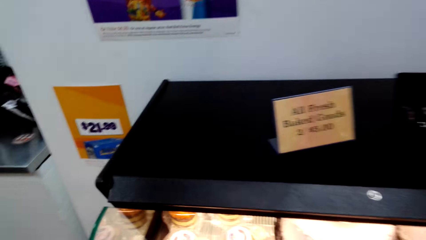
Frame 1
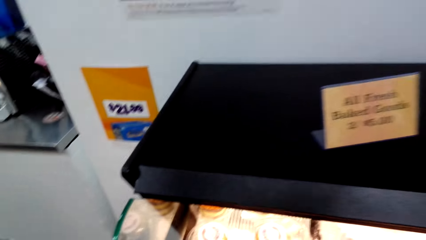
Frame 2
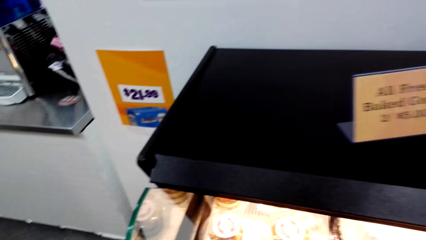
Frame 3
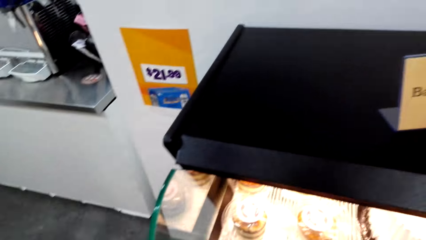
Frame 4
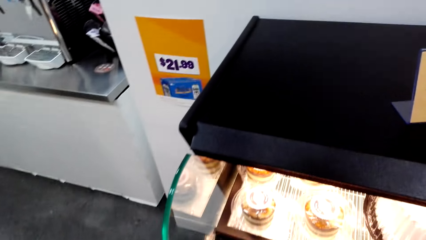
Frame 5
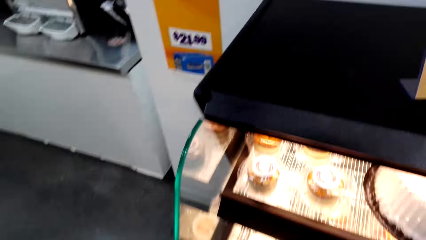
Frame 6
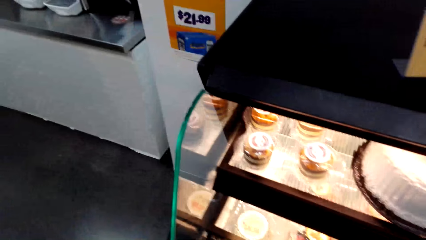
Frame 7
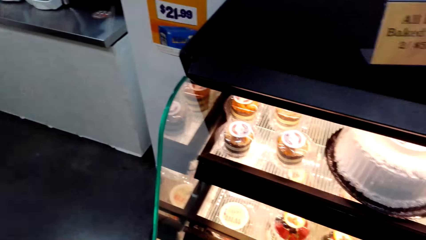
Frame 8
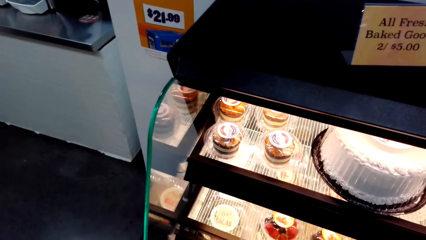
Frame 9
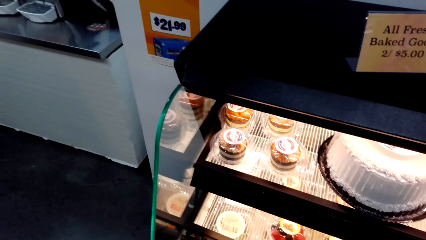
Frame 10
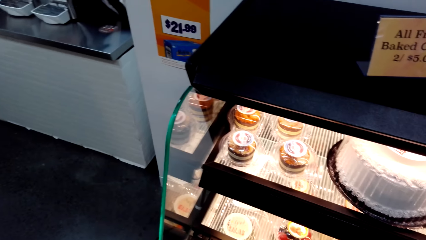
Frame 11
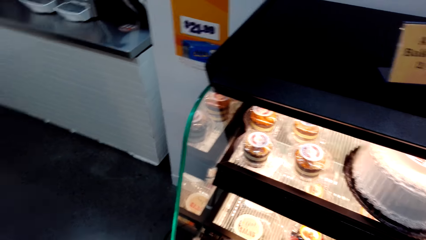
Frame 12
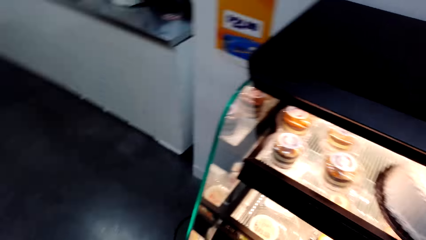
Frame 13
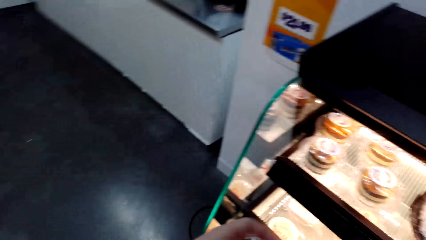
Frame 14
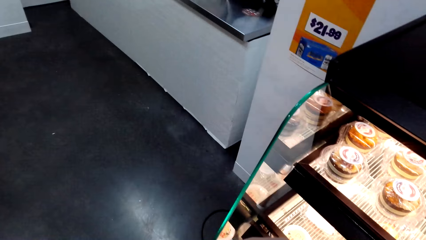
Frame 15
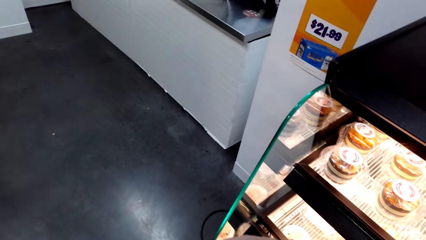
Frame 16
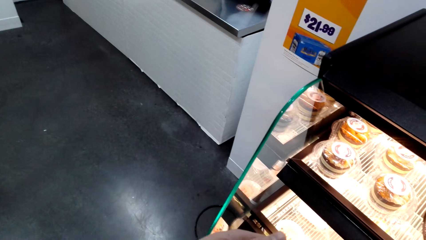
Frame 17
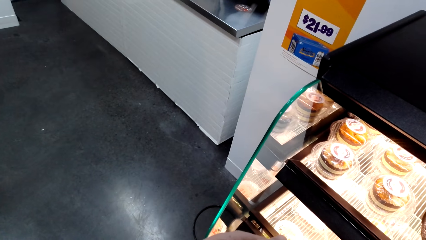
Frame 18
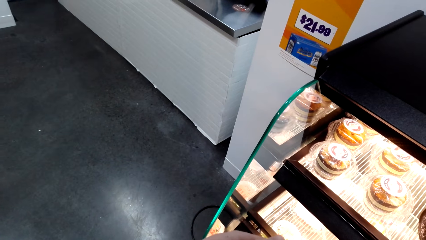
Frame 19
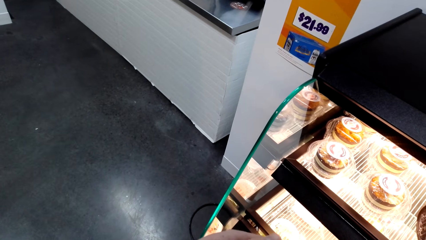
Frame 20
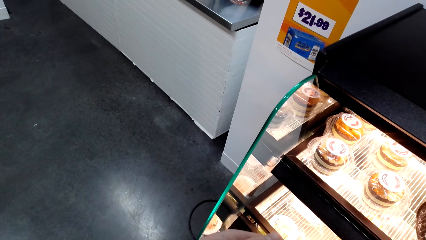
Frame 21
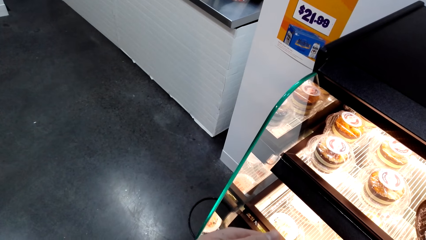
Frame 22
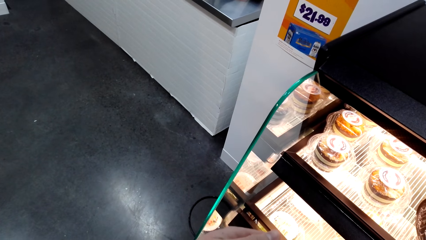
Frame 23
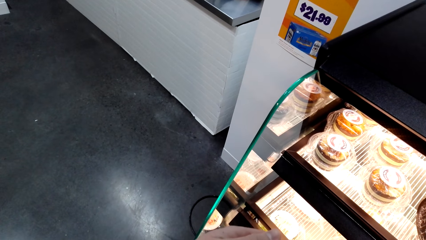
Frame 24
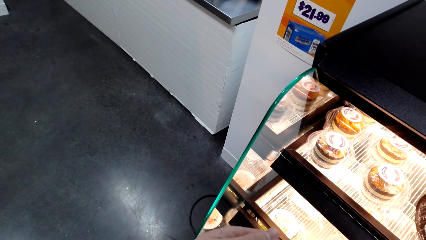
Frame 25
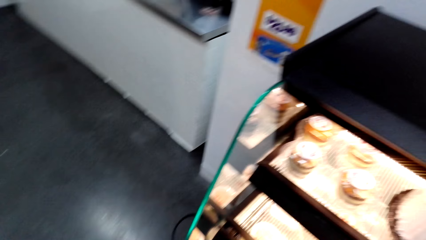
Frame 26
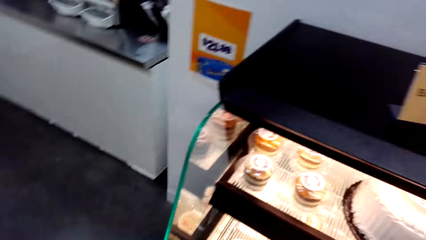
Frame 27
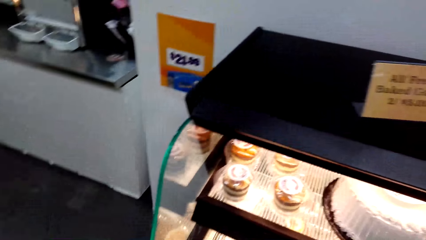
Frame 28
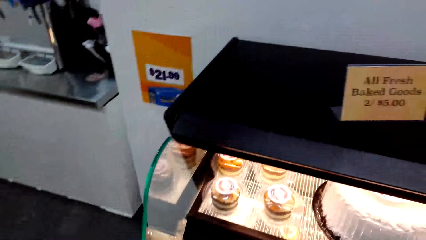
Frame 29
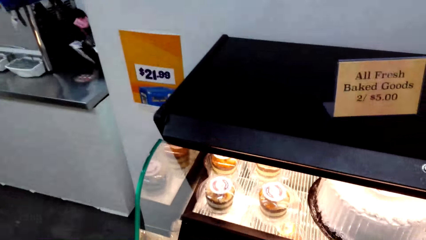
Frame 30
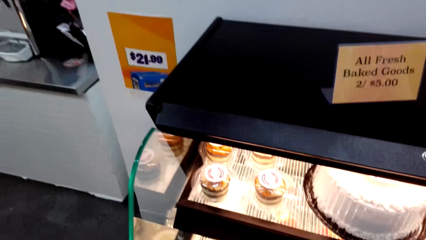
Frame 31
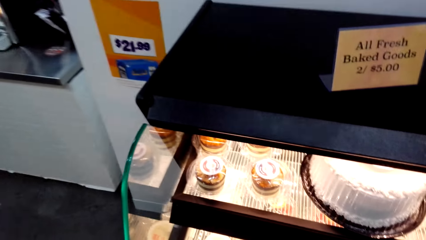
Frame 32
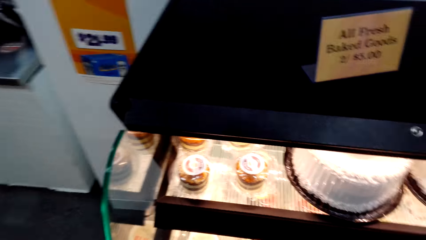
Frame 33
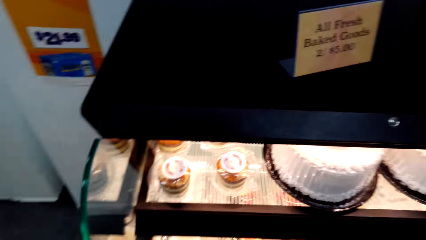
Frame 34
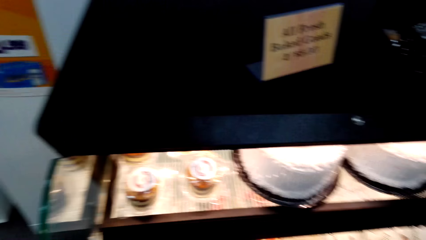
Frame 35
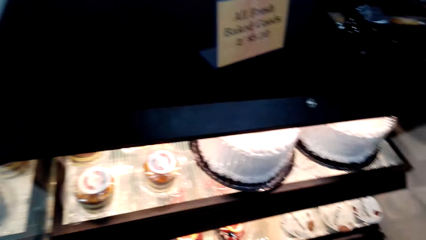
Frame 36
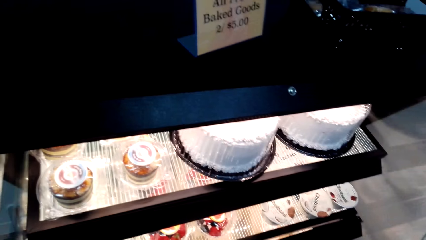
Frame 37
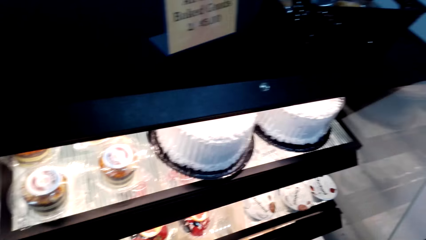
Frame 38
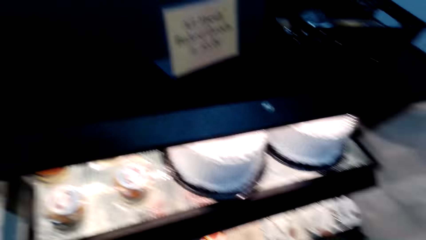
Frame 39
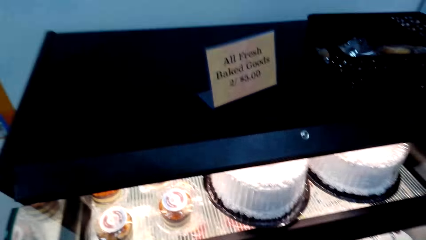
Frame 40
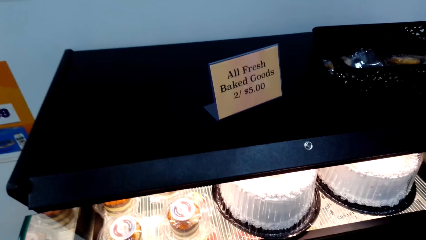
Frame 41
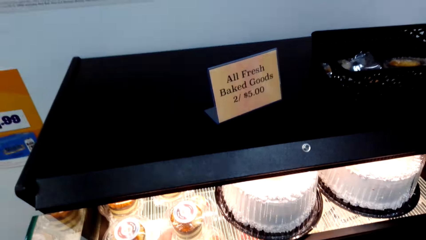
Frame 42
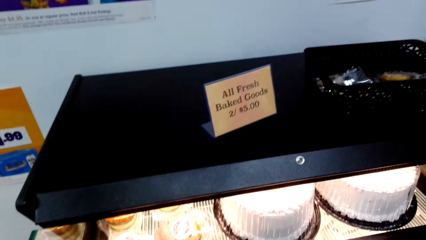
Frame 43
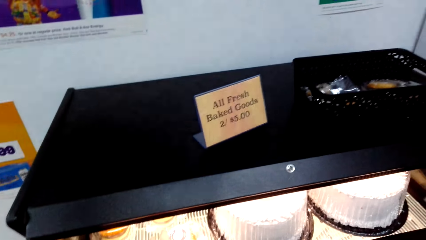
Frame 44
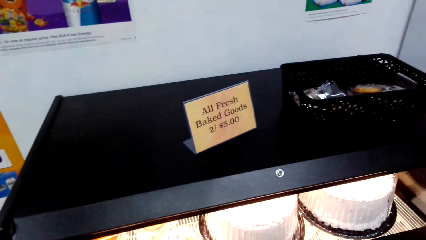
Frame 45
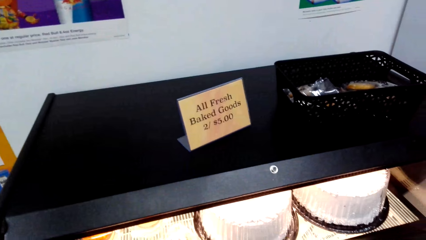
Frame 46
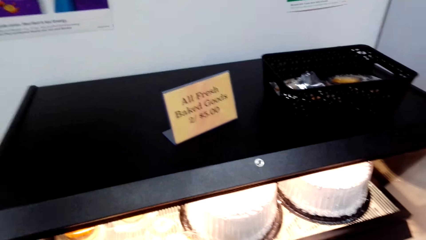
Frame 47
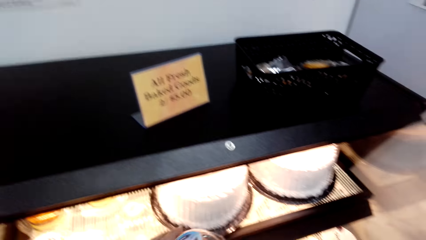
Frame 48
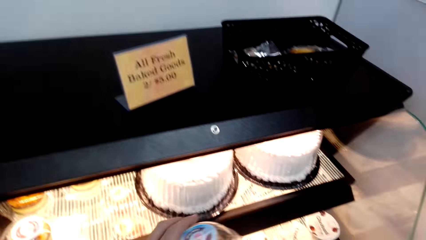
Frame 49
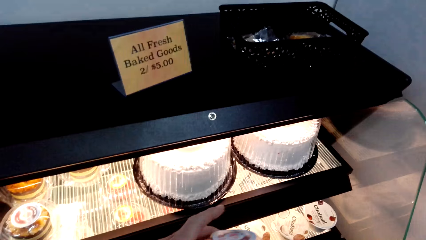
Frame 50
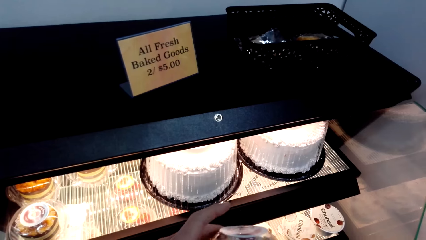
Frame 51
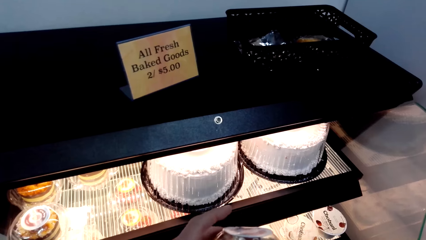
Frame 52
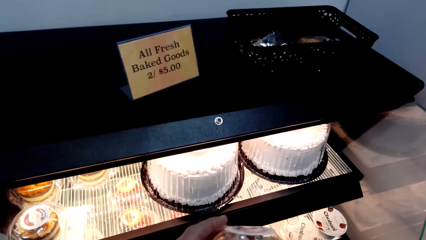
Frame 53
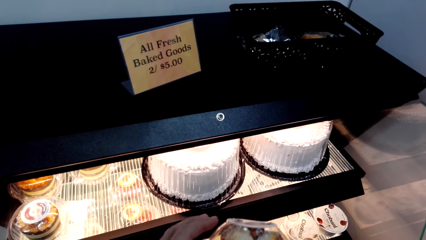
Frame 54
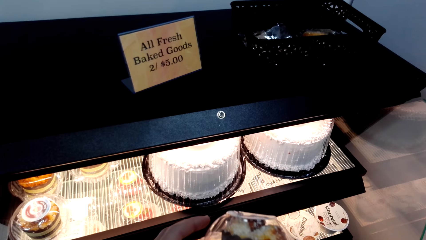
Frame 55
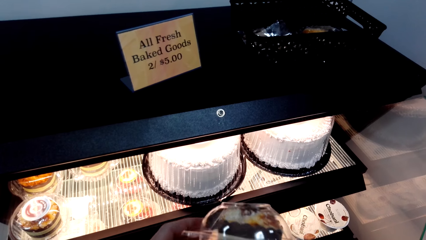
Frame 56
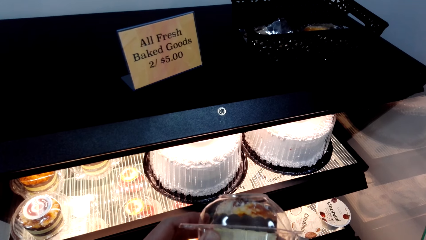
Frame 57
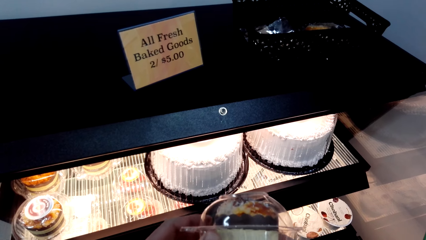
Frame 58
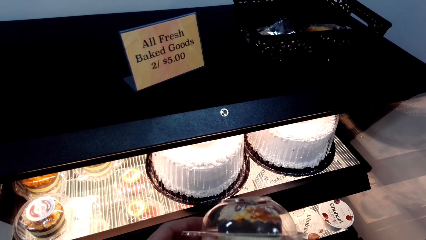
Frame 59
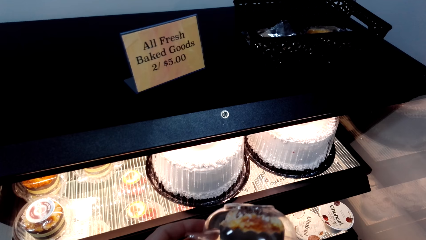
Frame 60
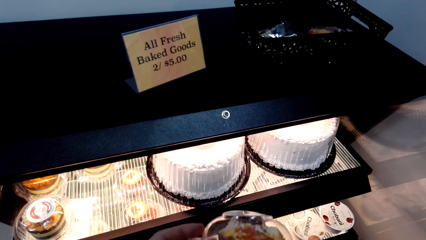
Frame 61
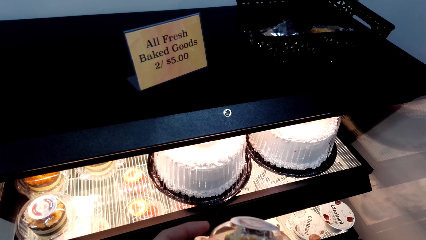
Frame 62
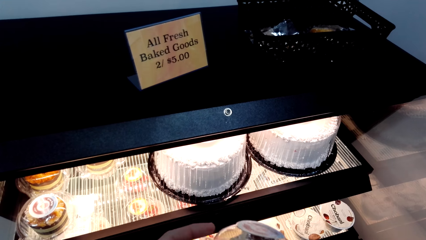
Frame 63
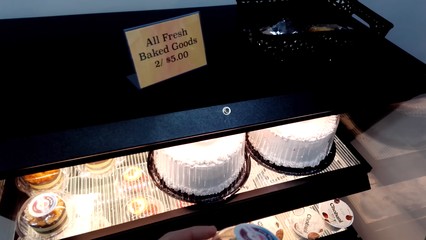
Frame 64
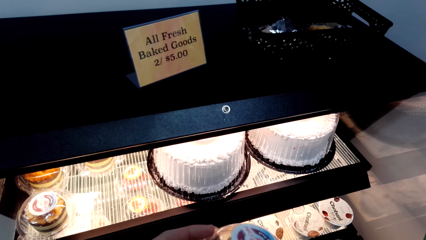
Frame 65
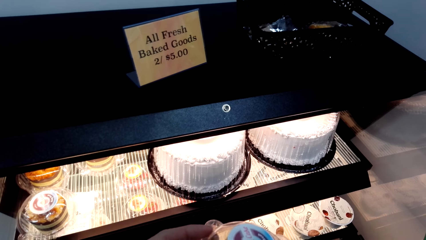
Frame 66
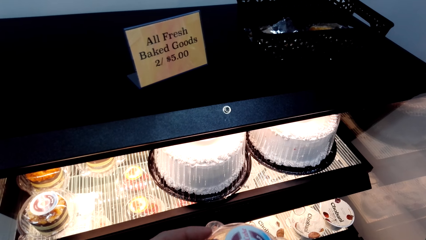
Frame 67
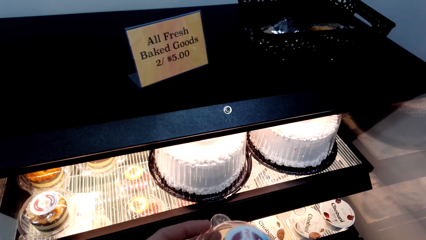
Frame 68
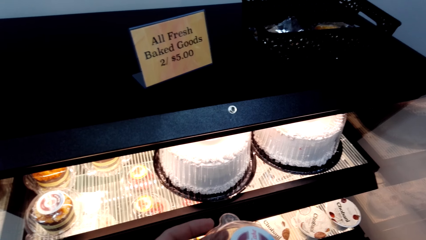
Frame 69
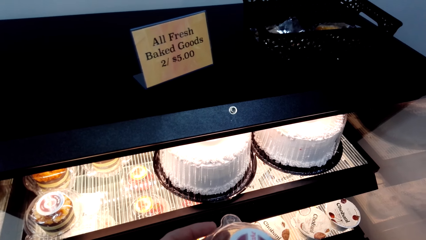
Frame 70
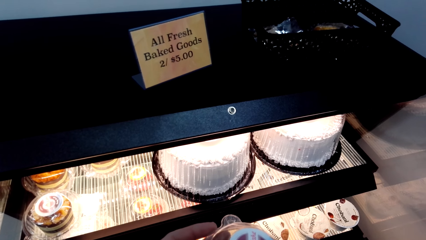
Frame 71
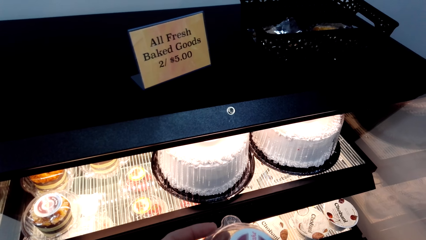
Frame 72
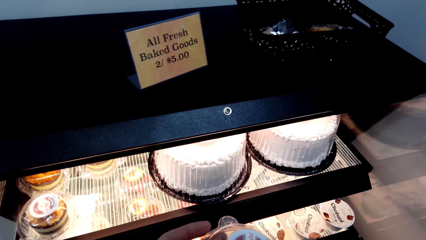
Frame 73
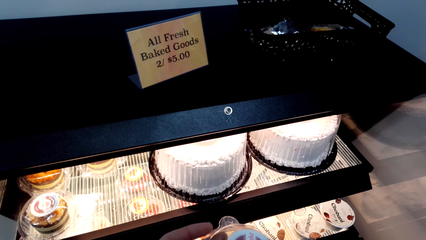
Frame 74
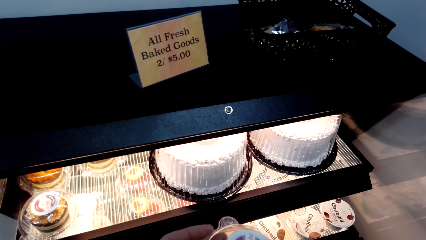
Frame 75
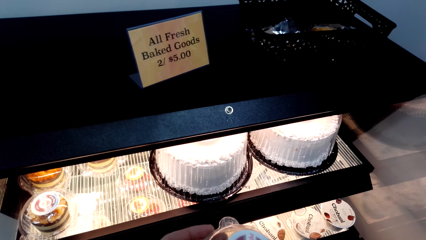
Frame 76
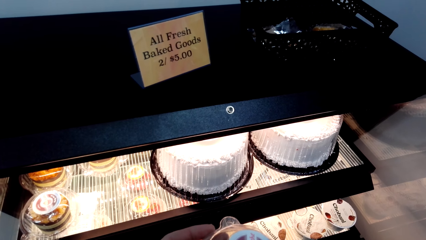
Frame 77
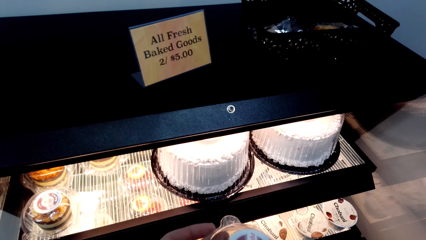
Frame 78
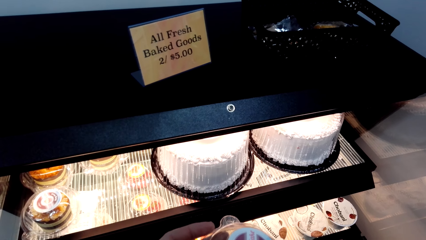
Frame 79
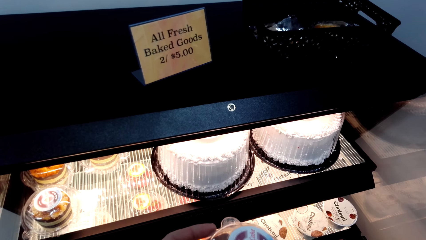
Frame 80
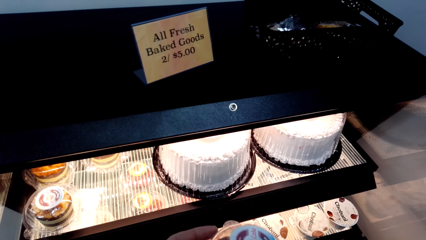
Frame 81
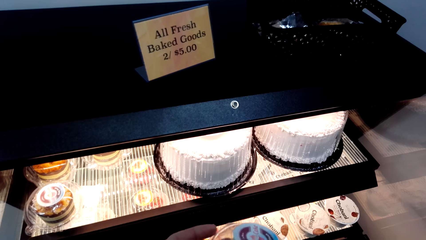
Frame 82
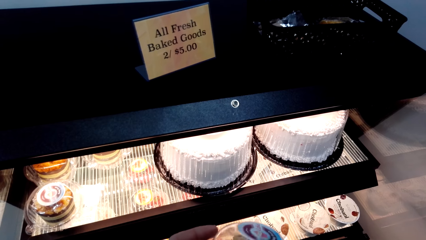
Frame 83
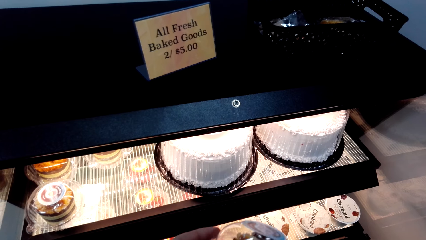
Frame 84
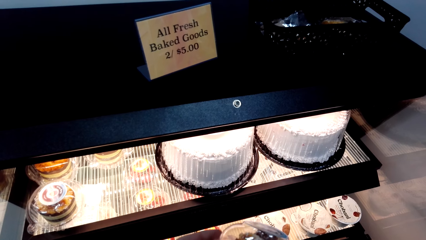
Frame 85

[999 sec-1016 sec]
The camera wearer picks up the cake.
